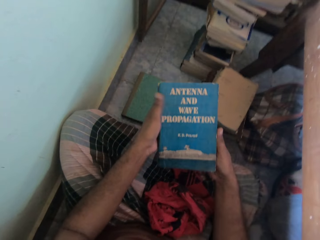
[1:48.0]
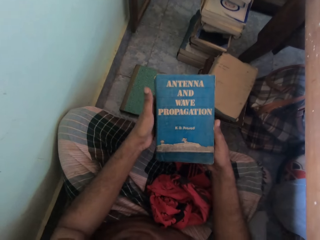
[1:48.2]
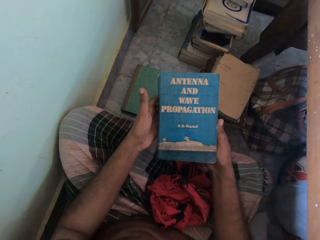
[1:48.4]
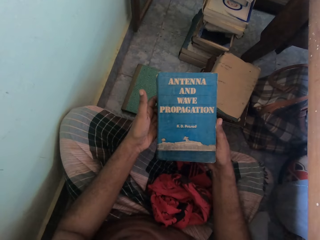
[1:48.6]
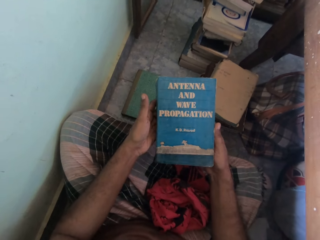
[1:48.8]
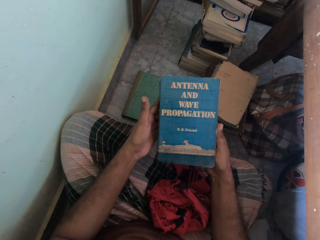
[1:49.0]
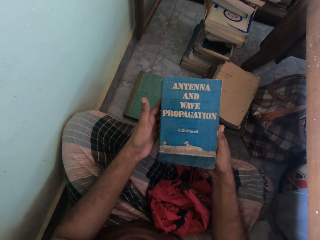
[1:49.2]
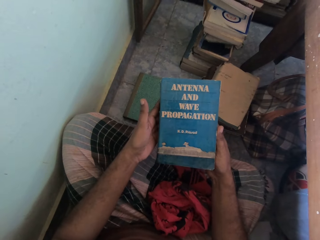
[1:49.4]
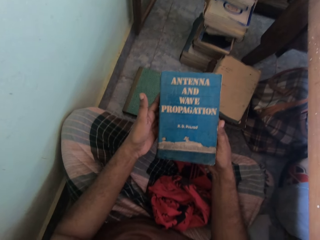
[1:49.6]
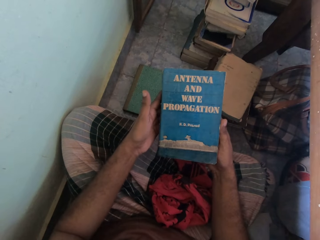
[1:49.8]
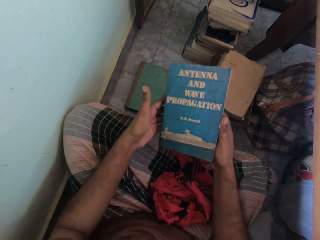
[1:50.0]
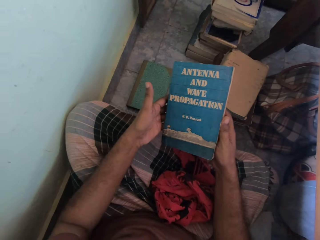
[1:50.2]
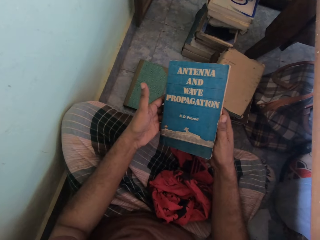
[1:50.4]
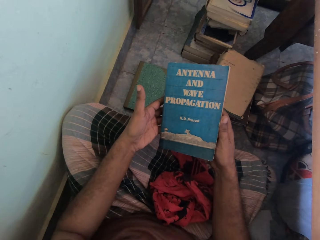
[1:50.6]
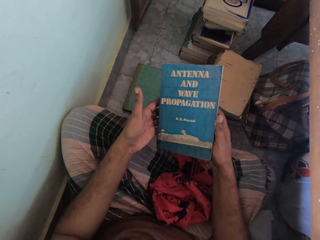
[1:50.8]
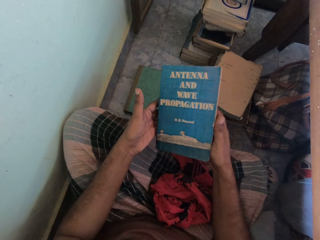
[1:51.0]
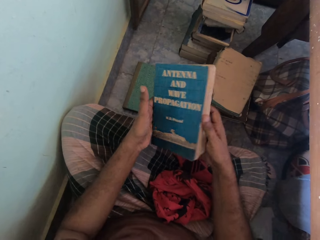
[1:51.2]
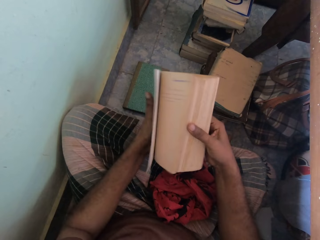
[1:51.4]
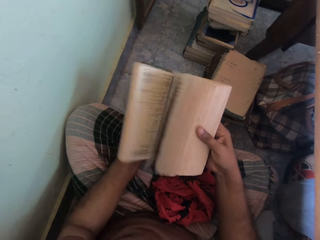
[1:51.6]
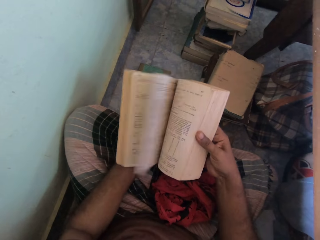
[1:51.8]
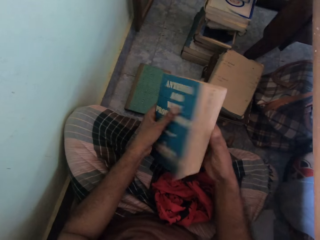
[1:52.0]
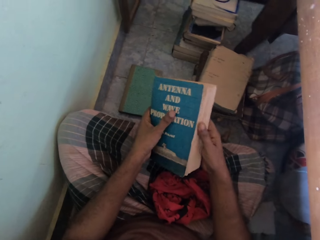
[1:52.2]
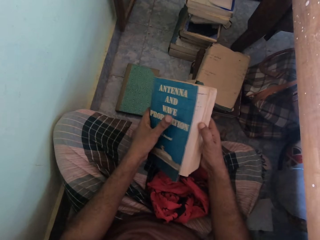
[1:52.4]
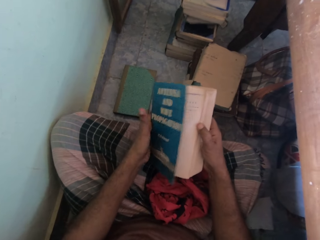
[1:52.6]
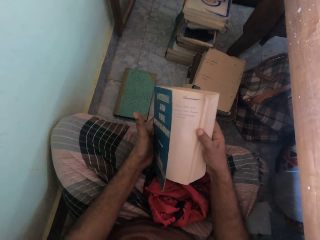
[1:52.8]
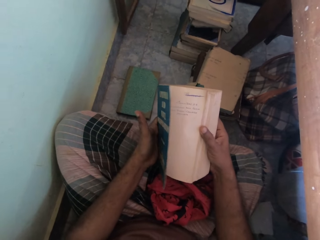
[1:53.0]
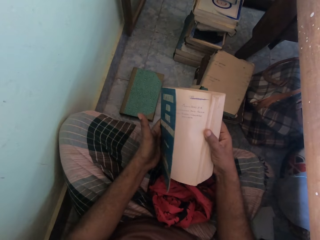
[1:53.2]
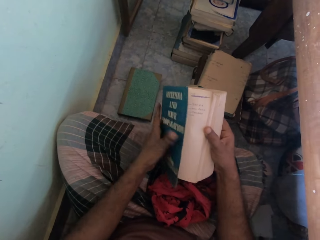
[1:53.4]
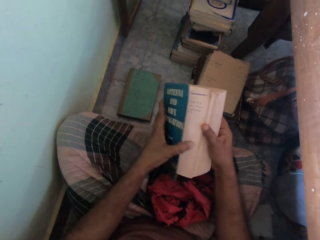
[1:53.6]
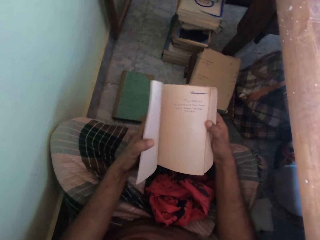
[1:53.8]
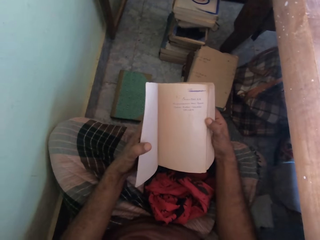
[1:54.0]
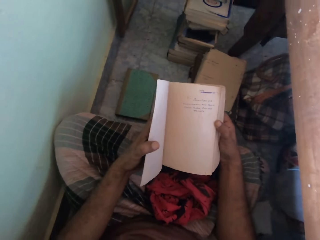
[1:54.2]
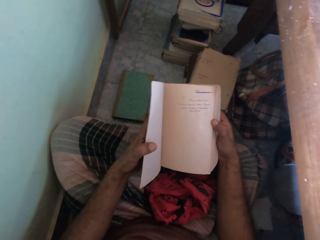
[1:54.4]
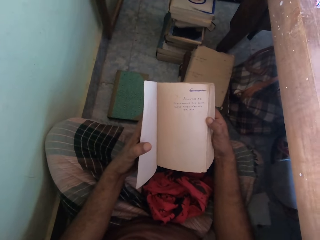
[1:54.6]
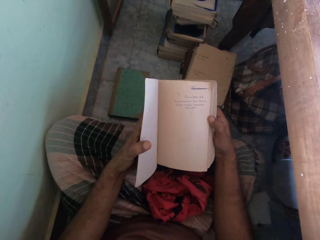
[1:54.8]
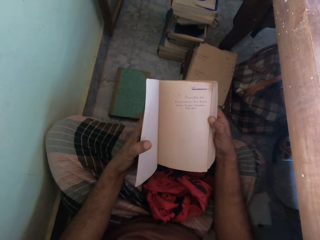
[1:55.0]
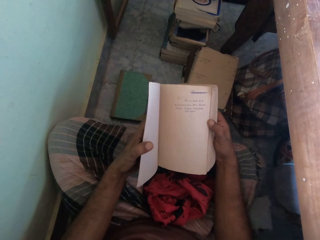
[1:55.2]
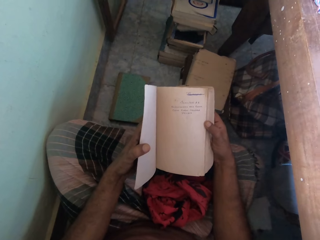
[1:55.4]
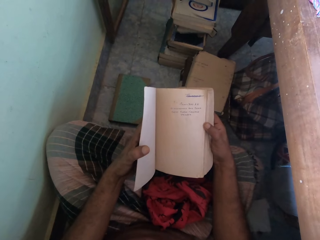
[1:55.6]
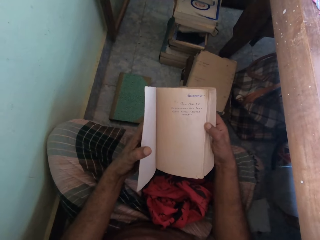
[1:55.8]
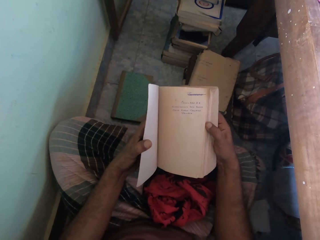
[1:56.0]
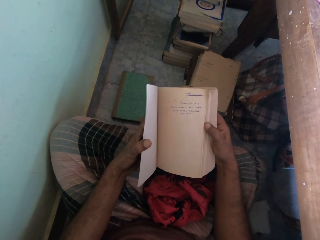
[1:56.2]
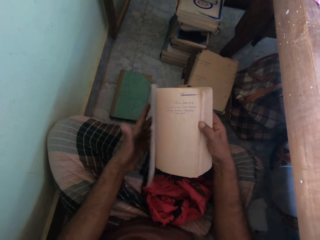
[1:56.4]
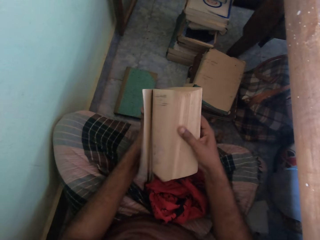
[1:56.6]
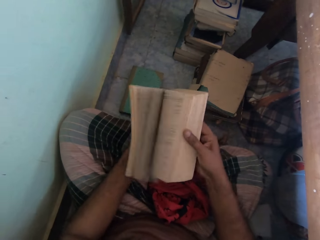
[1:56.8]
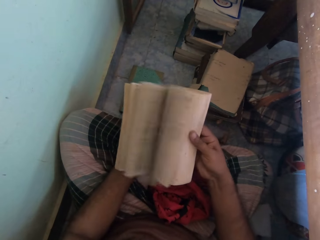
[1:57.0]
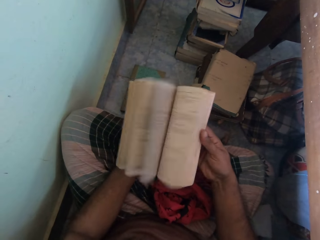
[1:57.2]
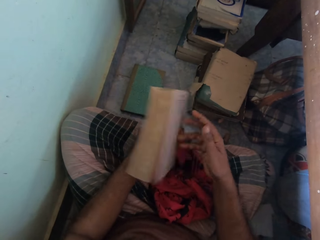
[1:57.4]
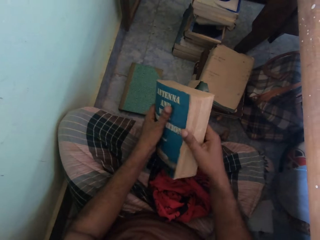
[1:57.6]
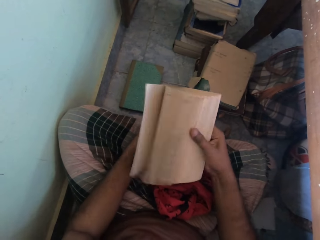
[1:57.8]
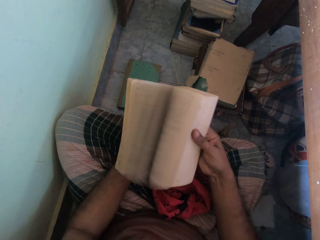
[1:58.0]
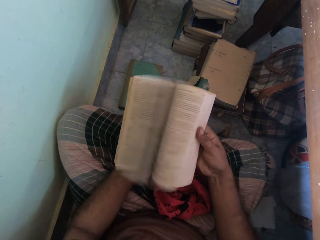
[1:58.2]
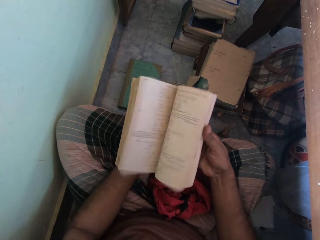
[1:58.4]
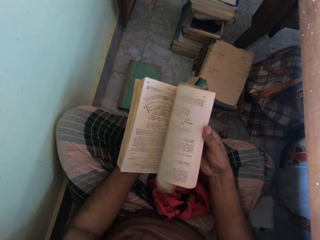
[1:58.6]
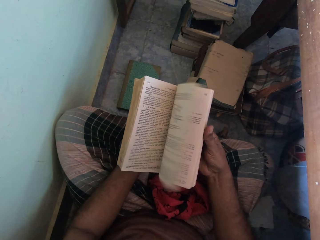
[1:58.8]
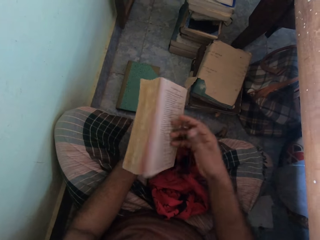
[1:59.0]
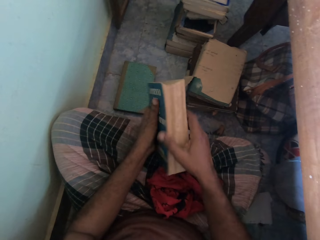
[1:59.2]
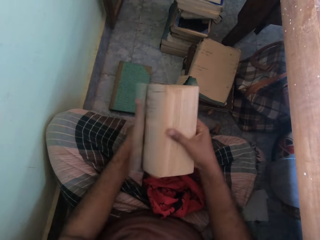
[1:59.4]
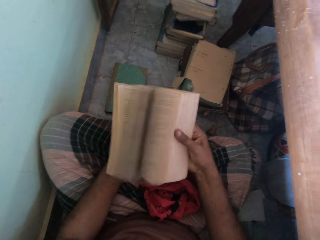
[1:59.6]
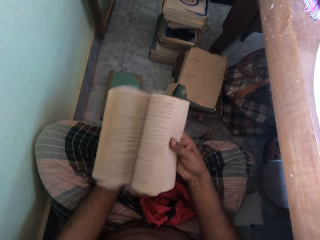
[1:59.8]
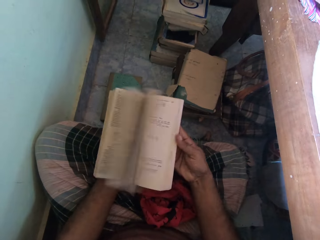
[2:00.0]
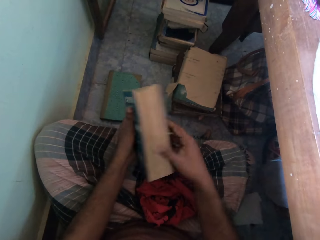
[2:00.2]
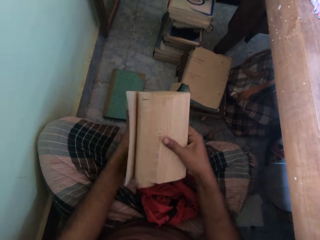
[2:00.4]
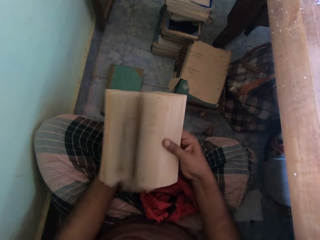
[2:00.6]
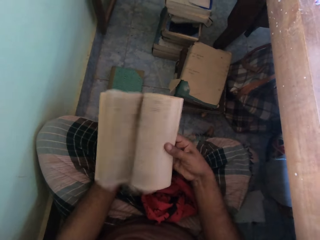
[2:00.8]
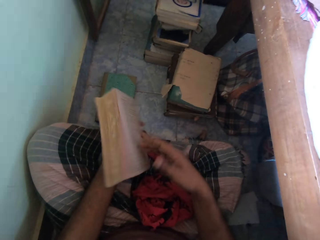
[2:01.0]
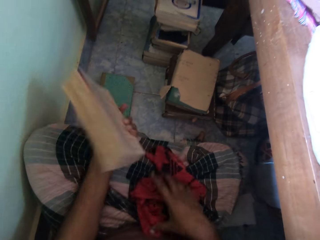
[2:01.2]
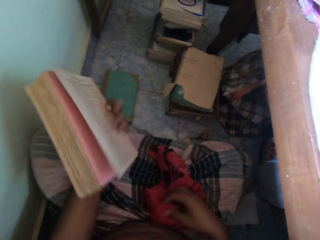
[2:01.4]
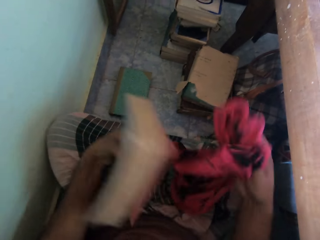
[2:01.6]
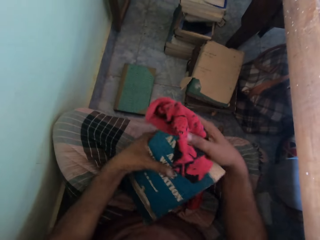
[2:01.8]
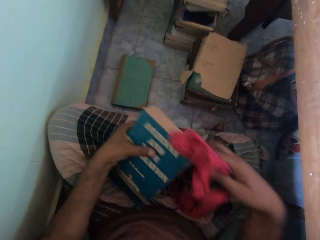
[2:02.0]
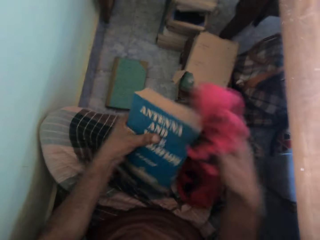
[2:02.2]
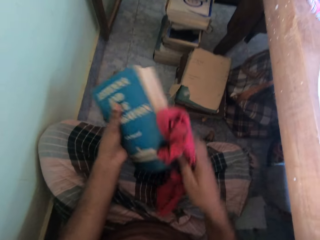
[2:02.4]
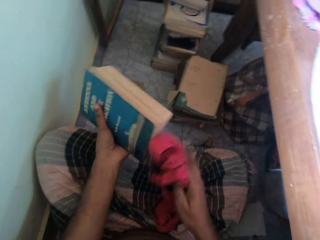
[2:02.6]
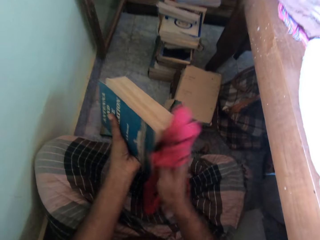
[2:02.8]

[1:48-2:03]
The camera wearer holds the book with both hands. He flips through the pages of the book with both hands. He closes the book with both hands. He opens the cover of the book with his left hand. He flips through the pages of the book with both hands. He holds the book with his left hand. He picks the cloth from his lap with his right hand. He rubs the cloth in his right hand on the book in his left hand.

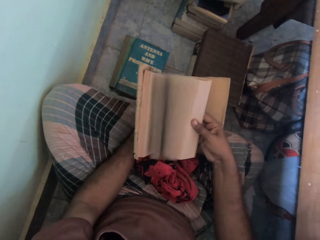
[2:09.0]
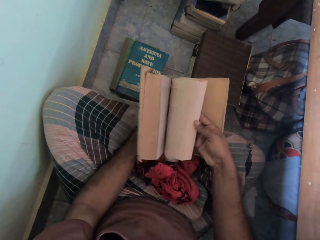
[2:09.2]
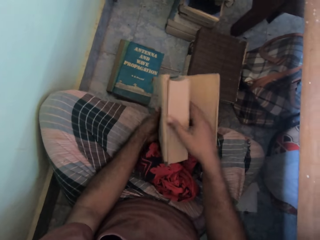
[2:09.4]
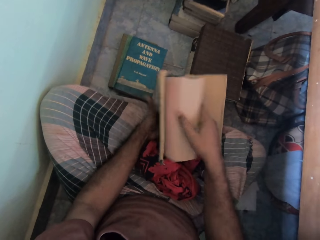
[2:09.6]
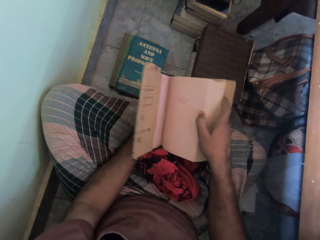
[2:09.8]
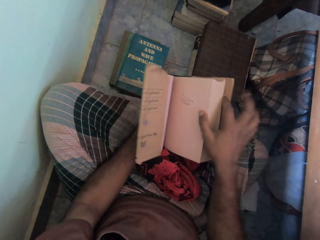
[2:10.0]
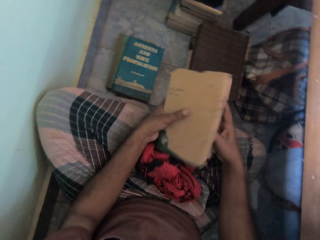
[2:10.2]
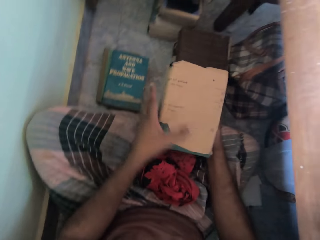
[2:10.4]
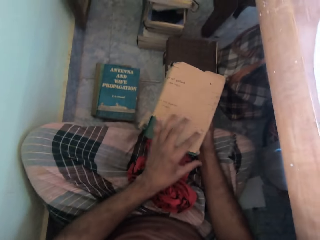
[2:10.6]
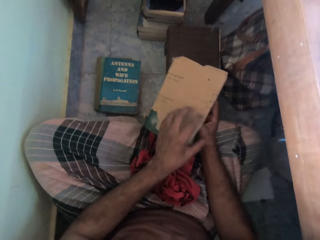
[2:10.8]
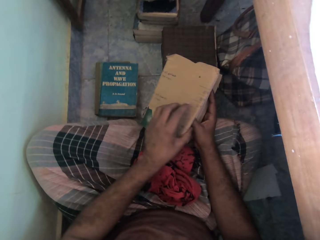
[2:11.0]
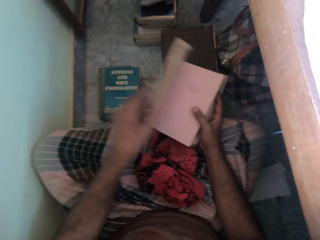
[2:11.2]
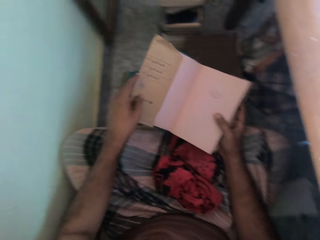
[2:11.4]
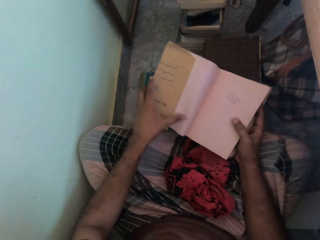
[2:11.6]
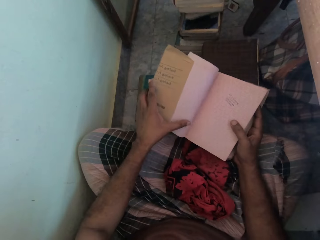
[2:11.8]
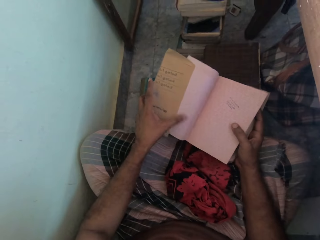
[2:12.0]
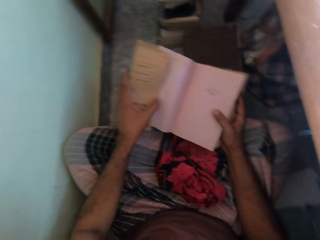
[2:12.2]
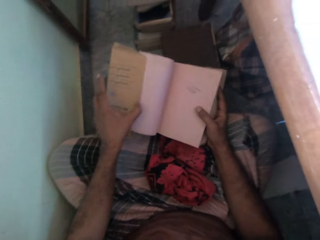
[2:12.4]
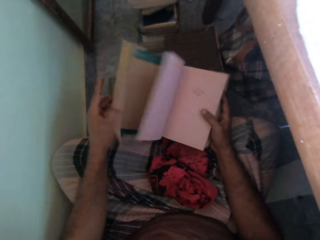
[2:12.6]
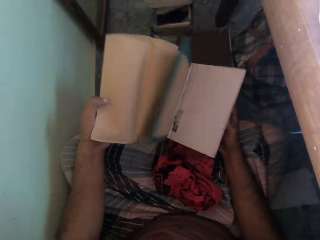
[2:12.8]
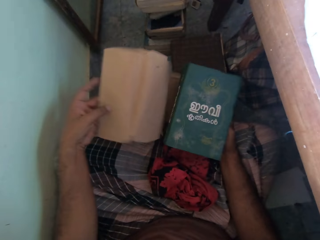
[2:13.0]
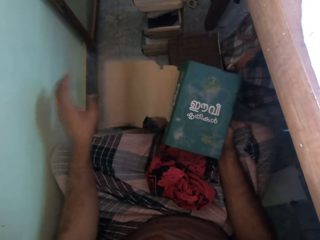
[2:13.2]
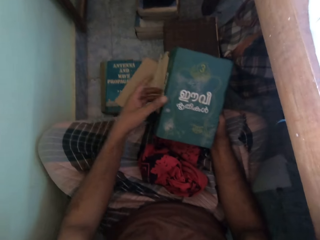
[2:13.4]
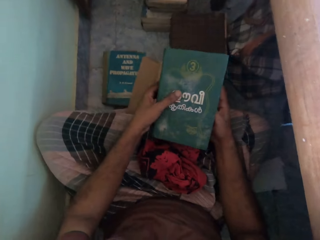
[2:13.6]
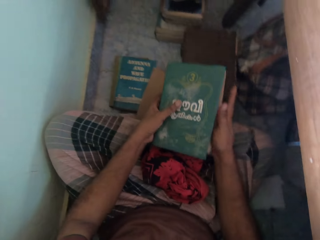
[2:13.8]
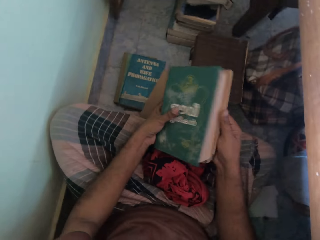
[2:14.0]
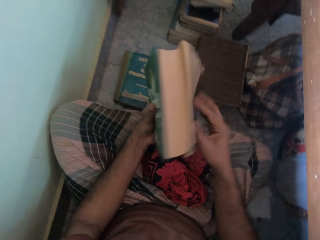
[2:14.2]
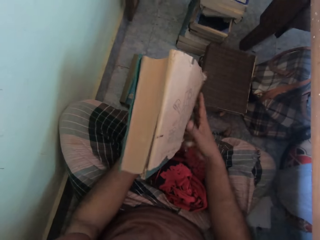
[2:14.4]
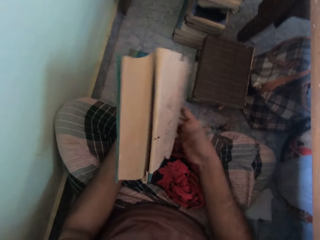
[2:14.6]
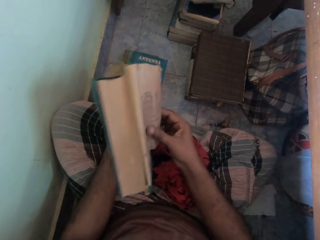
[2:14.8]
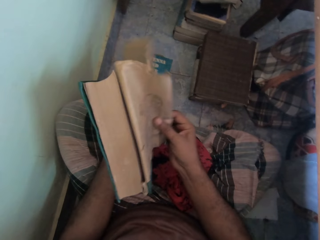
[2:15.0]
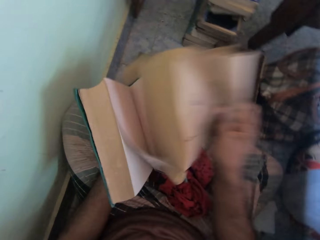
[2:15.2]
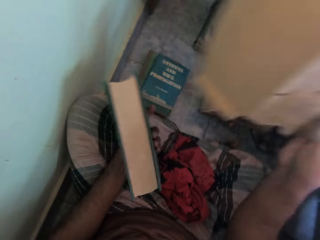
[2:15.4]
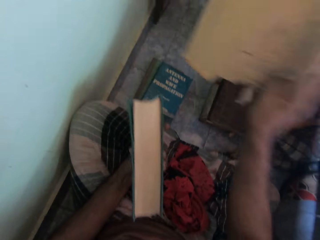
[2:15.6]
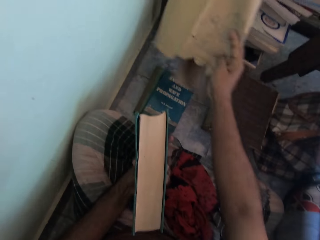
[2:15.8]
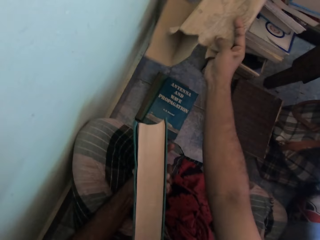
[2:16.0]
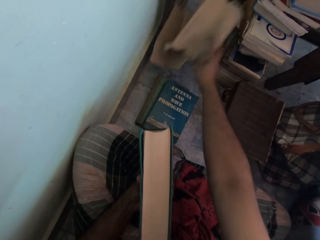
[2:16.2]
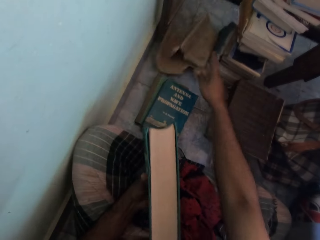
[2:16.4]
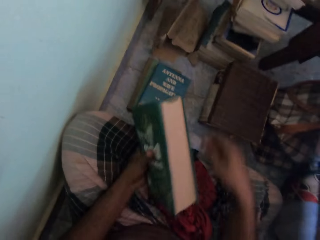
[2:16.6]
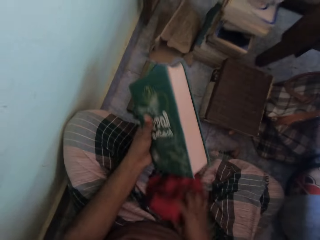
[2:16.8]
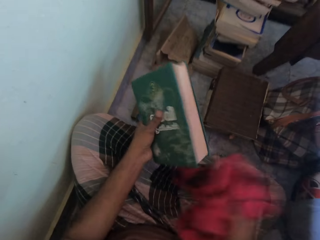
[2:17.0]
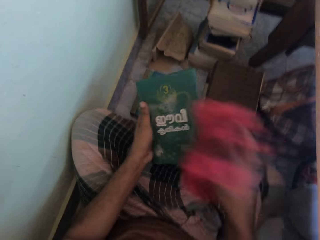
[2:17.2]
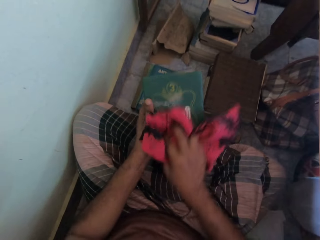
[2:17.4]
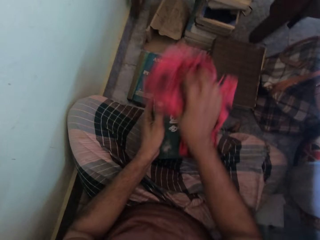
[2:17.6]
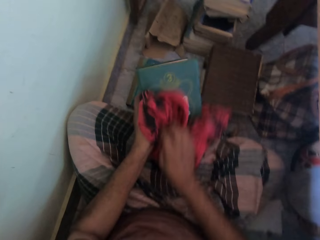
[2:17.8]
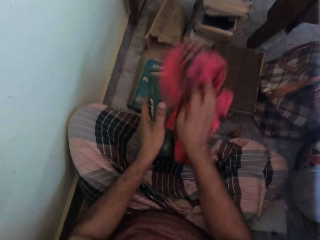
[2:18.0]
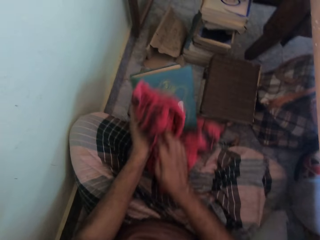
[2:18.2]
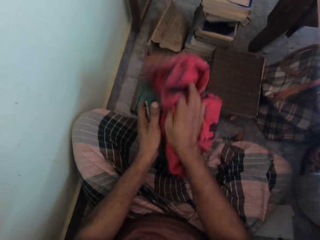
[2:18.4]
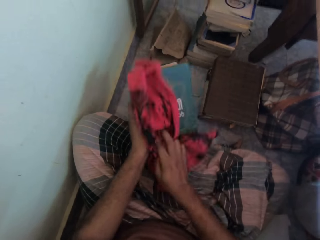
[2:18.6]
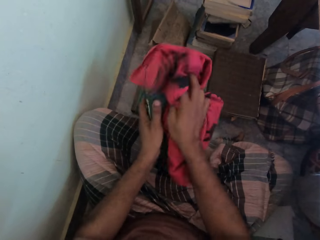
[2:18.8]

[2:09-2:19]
The camera wearer holds the pages of the book with his right hand. He closes the cover of the book with his left hand. He holds the book with his right hand. He opens the cover of the book with his left hand. He removes the wrapping paper of the book with his left hand. He passes the book to his left hand from his right hand. He removes the wrapping paper of the book with his right hand. He drops the wrapping paper of the book on the floor with his right hand. He picks the cloth from his lap with his right hand. He rubs the cloth in his right hand on the book in his left hand.
